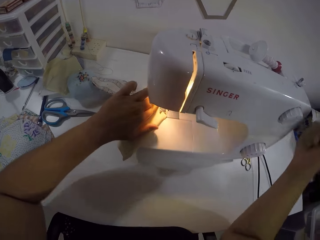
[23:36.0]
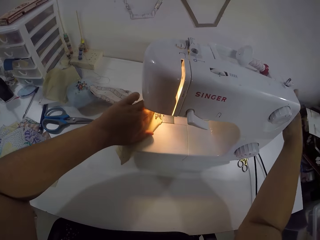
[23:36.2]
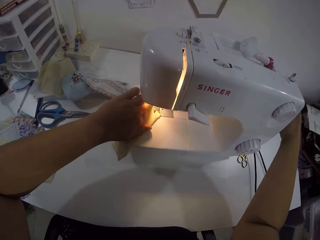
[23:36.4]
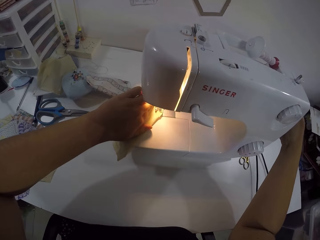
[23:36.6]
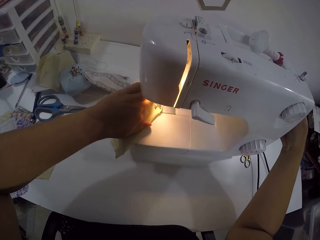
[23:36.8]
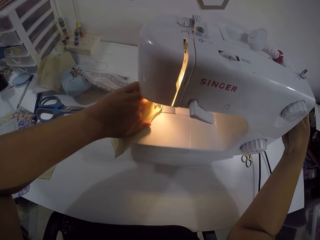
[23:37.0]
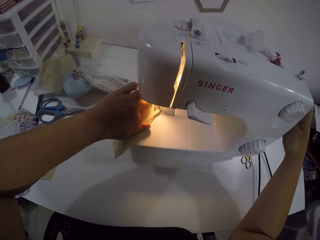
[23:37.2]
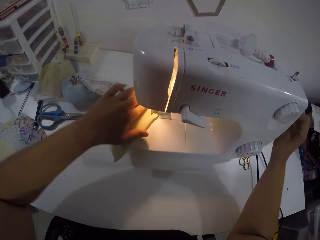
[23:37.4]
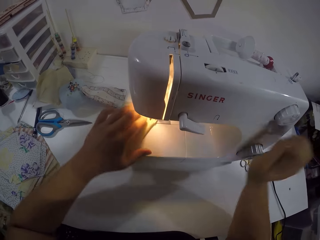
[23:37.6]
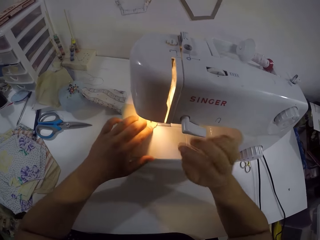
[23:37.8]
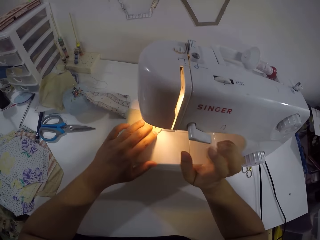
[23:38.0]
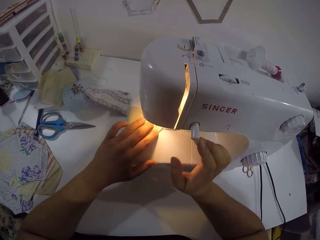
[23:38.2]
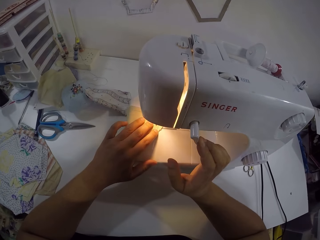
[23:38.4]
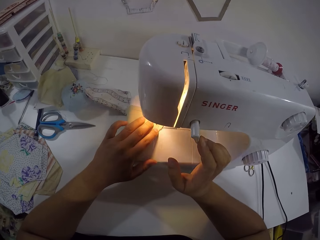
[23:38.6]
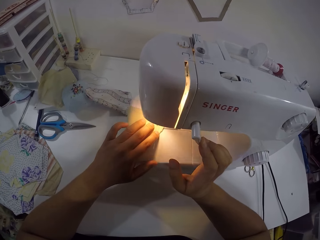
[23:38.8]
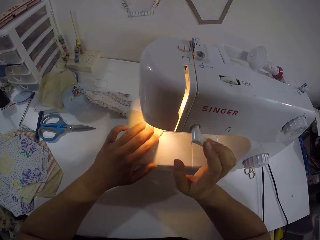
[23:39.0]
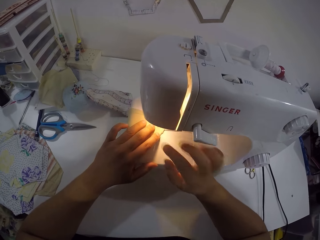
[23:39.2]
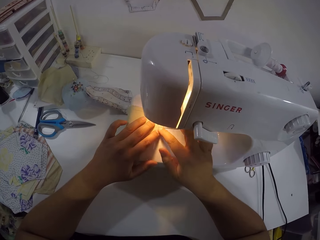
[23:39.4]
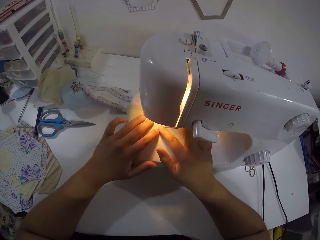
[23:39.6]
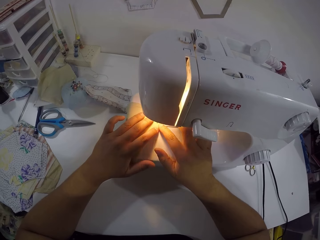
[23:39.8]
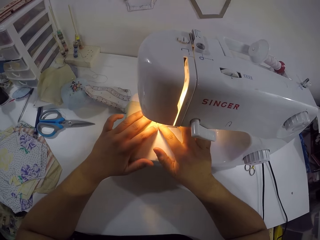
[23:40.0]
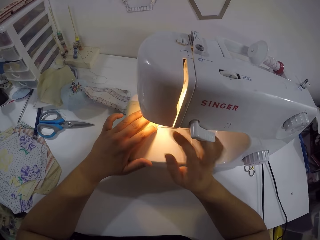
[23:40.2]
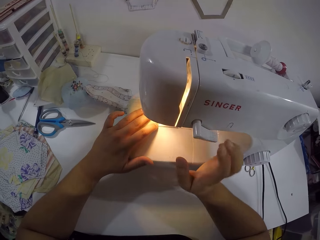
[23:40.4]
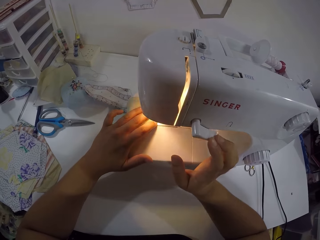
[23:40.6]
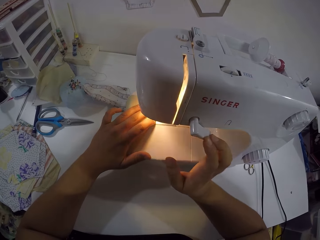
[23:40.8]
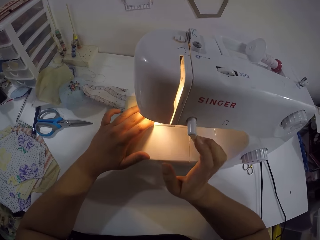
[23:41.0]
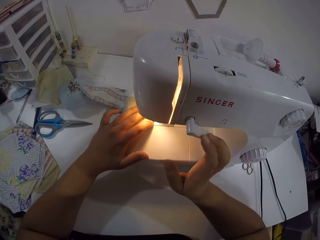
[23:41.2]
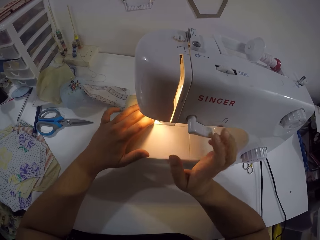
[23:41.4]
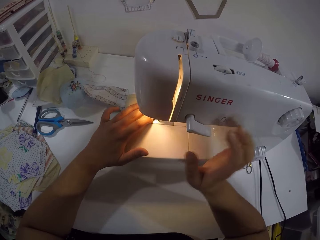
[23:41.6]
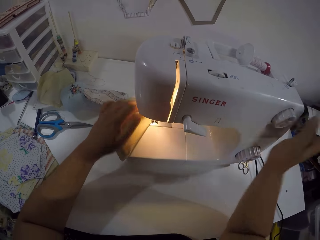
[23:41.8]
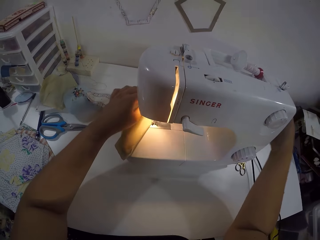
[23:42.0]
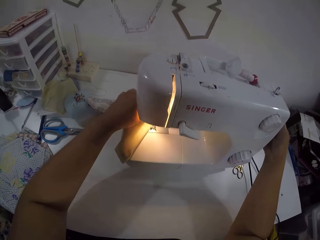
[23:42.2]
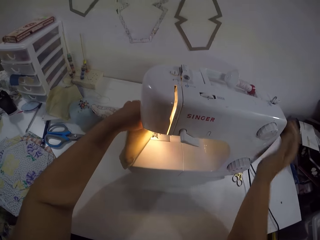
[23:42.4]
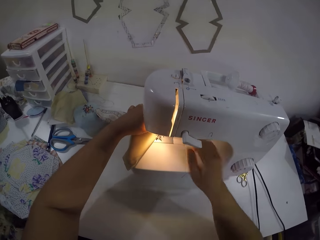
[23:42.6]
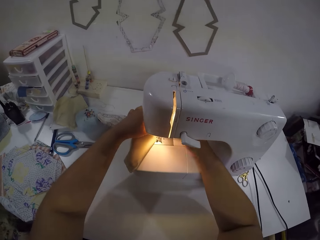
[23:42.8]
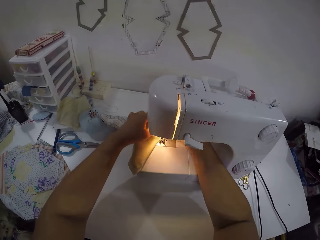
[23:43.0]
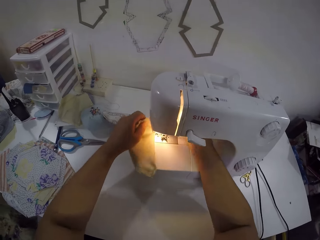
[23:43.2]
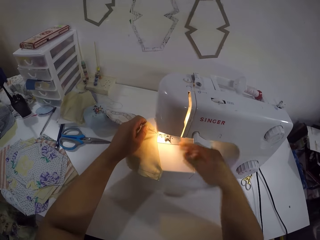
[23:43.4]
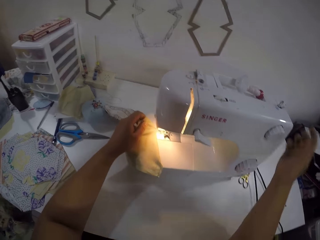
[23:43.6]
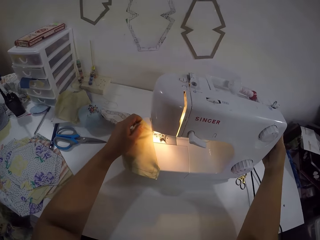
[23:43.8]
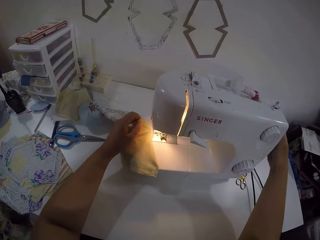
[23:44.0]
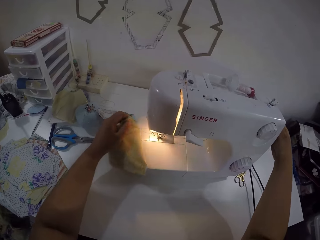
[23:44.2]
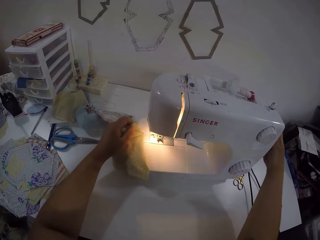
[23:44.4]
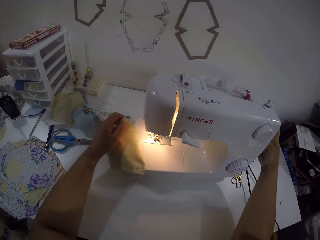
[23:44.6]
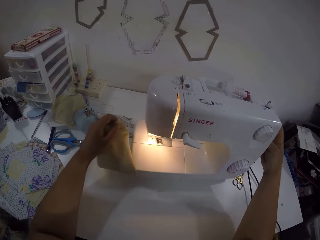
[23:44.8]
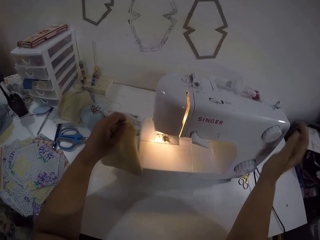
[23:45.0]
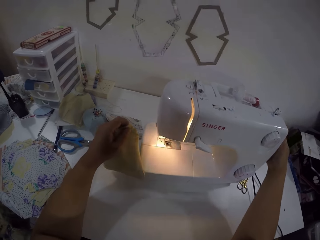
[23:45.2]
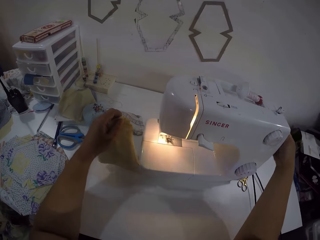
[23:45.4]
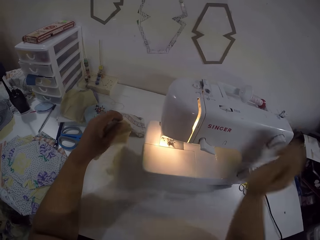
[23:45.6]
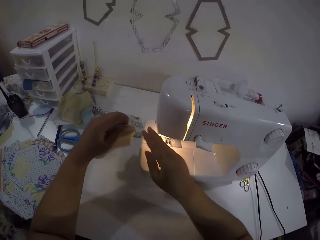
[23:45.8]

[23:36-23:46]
The camera wearer turns the pulley of the sewing machine with her right hand. She touches the sewing machine. She turns the reverse lever of the sewing machine with her right hand. She sews the fabric with the sewing machine with both hands. She turns the reverse lever of the sewing machine with her right hand. She turns the pulley of the sewing machine with her right hand. She holds the fabric with her left hand. She operates the presser lifter of the sewing machine with her right hand. She drags the thread out of the sewing machine with her left hand. She picks up the piece of cloth. She turns the pulley of the sewing machine with her right hand. She touches the sewing machine.

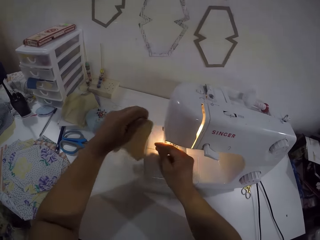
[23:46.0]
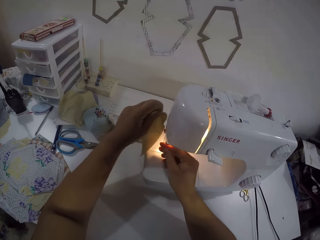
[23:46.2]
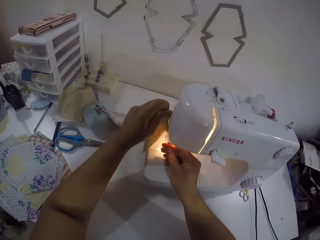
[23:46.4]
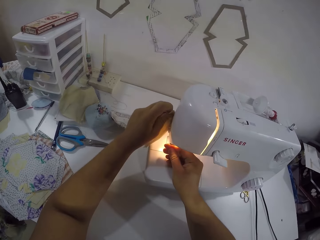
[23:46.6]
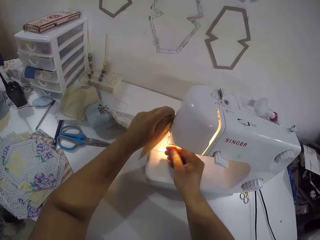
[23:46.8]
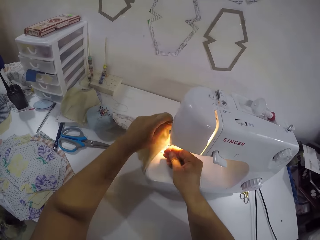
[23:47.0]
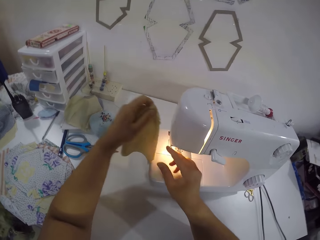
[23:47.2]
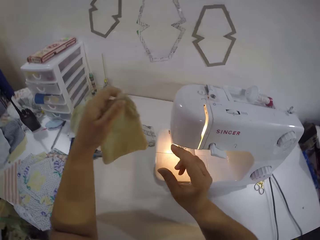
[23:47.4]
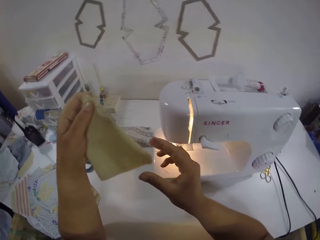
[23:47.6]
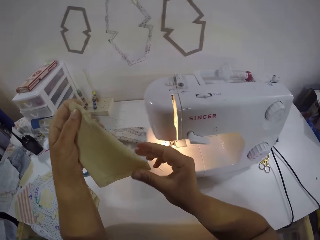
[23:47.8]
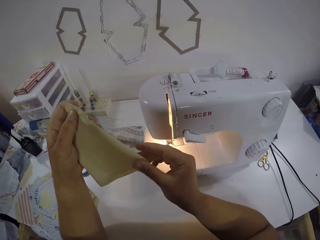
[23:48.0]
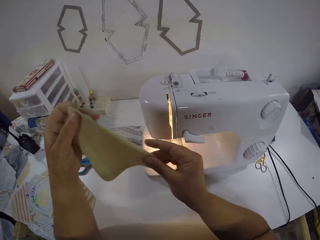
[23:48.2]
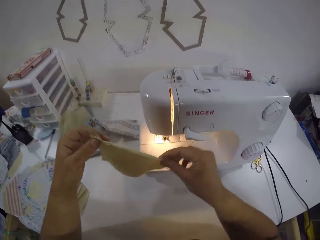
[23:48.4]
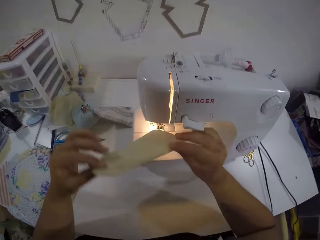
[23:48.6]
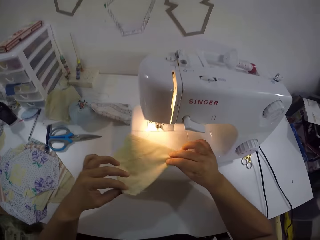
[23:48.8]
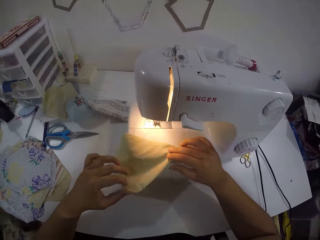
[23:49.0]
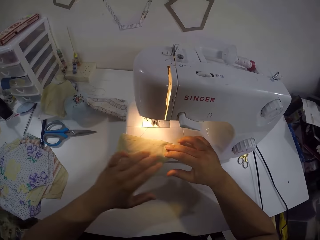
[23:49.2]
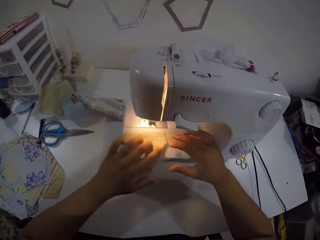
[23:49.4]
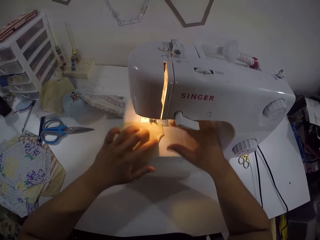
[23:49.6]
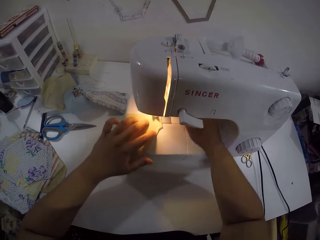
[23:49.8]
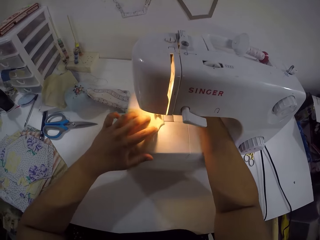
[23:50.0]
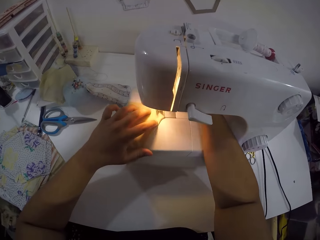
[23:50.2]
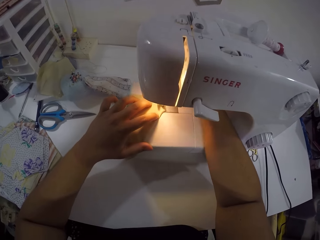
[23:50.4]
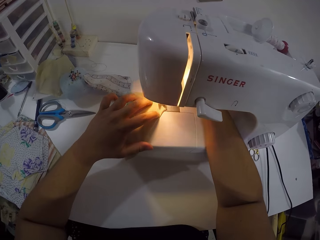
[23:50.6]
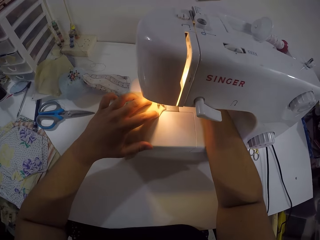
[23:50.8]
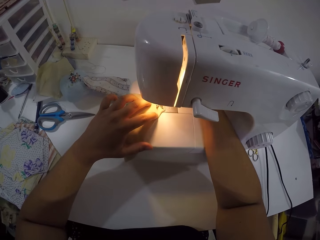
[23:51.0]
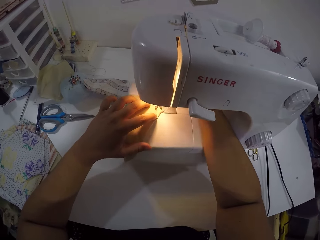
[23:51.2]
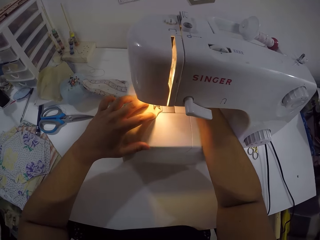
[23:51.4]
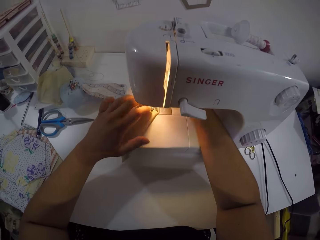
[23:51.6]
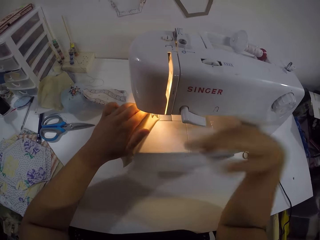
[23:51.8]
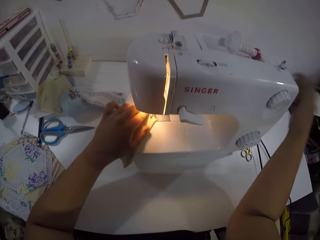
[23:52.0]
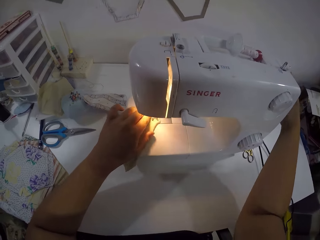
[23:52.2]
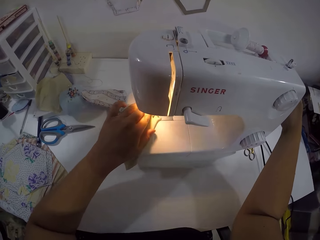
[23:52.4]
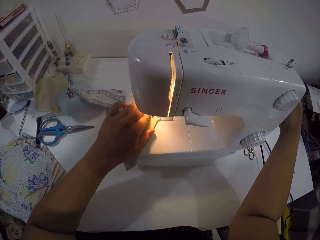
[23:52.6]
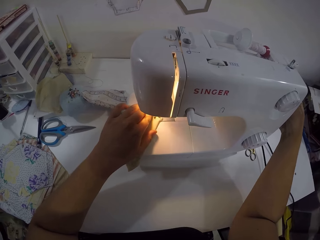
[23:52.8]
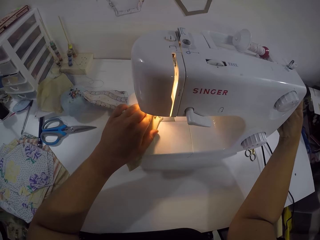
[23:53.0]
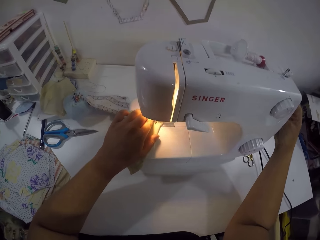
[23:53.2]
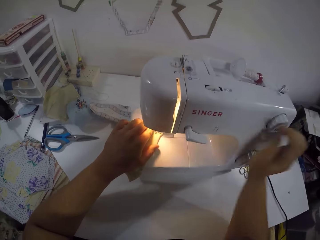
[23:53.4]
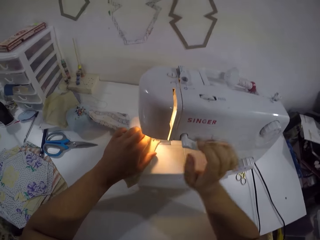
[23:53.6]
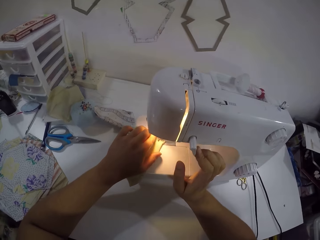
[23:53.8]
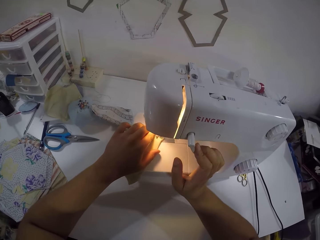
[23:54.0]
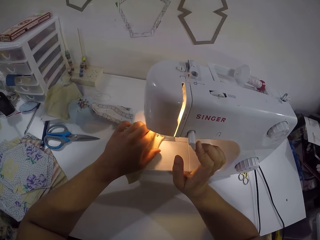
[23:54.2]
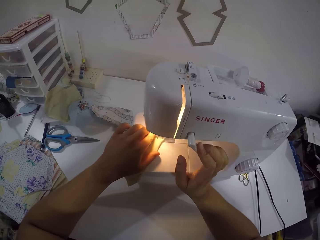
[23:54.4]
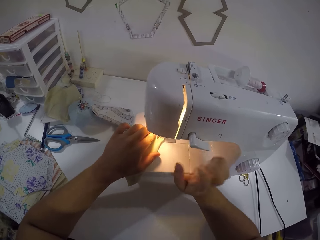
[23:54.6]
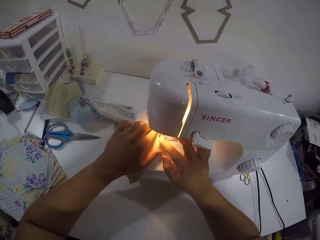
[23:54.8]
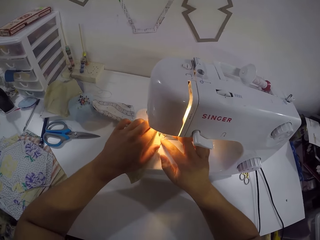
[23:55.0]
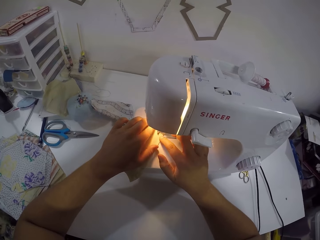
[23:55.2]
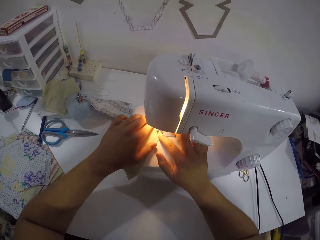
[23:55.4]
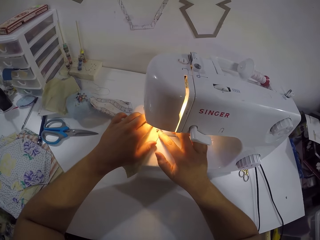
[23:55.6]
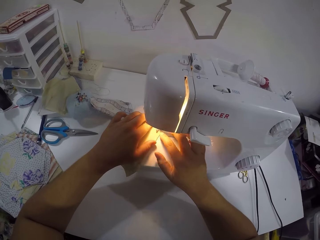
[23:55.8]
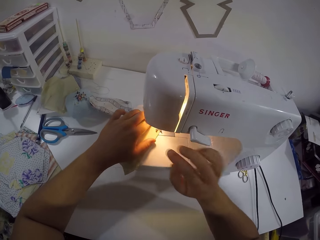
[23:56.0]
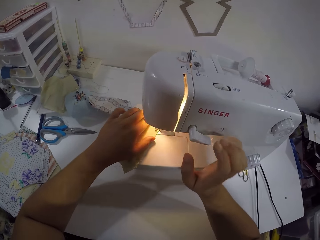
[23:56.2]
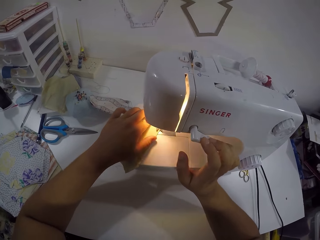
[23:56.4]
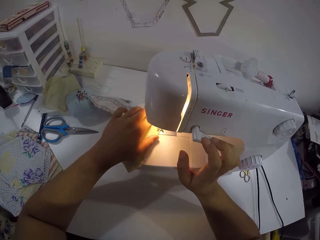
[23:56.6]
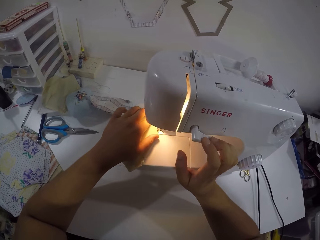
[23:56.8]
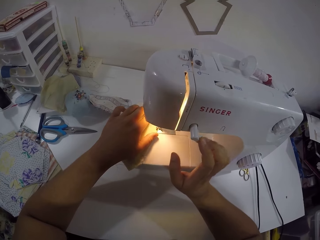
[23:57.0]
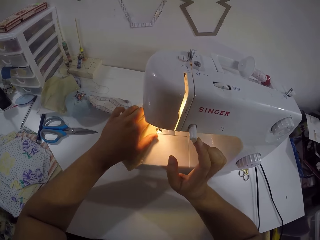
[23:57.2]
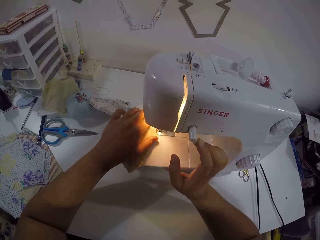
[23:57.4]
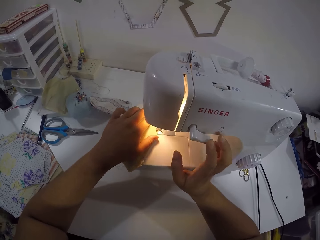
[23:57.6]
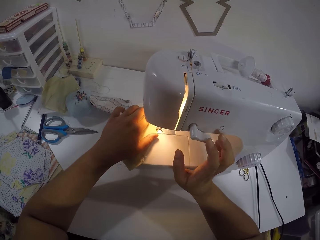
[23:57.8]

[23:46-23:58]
The camera wearer holds the thread with her right hand. She cuts the thread attached to the fabric on the sewing machine with both hands. She looks at the piece of cloth. She places the fabric on the bed of the sewing machine with both hands. She moves the fabric to the foot presser of the sewing machine with her left hand. She operates the presser lifter of the sewing machine with her right hand. She sews the piece of cloth. She turns the pulley of the sewing machine with her right hand. She turns the reverse lever of the sewing machine with her right hand. She sews the fabric with the sewing machine with both hands. She turns the reverse lever of the sewing machine with her right hand.
